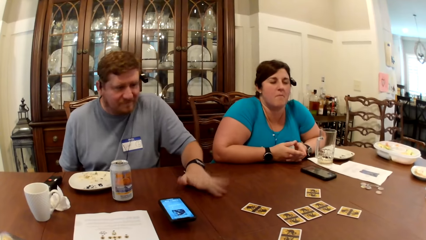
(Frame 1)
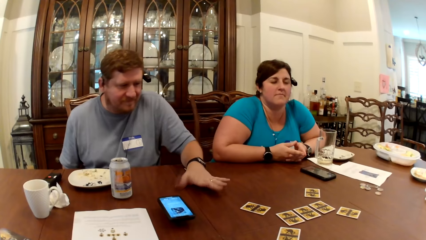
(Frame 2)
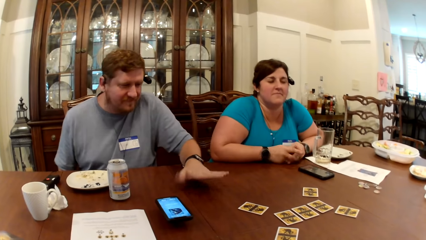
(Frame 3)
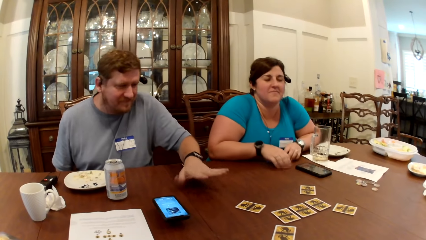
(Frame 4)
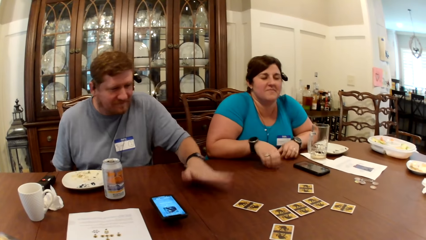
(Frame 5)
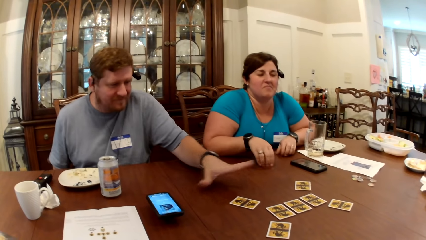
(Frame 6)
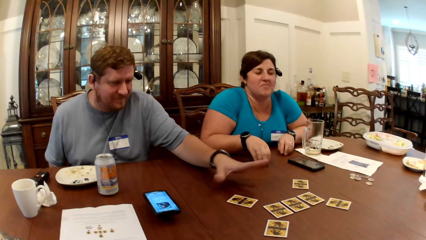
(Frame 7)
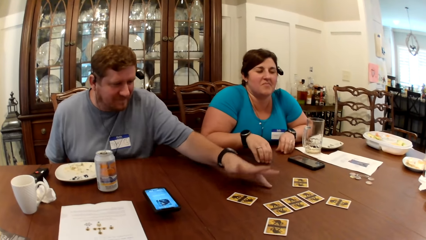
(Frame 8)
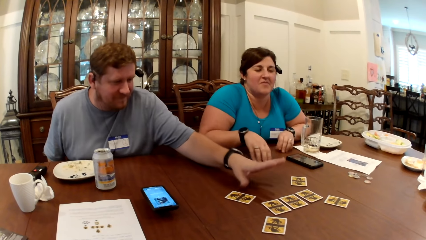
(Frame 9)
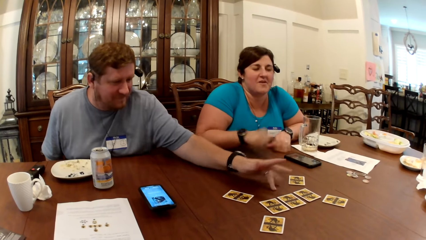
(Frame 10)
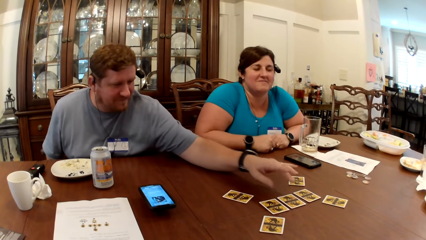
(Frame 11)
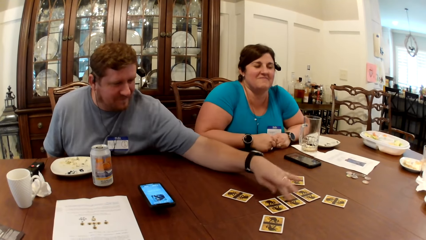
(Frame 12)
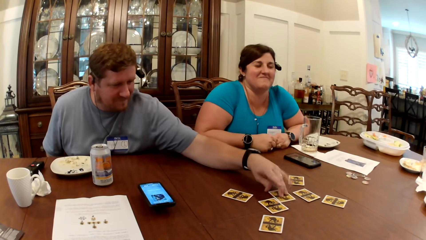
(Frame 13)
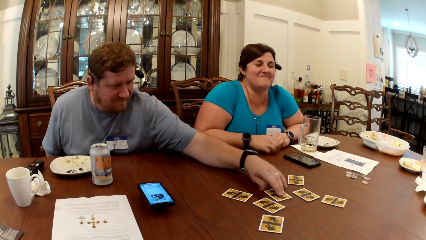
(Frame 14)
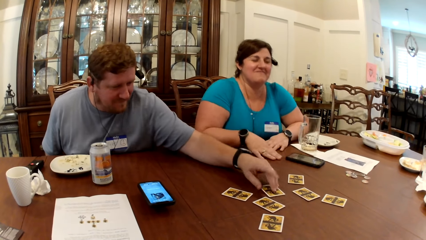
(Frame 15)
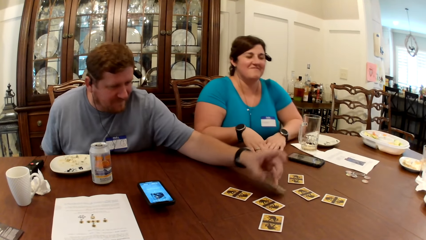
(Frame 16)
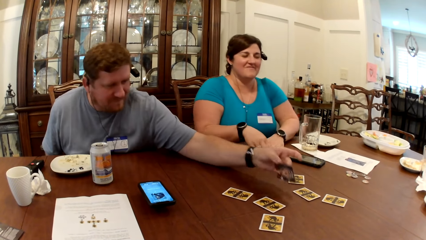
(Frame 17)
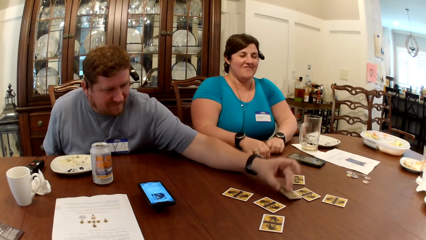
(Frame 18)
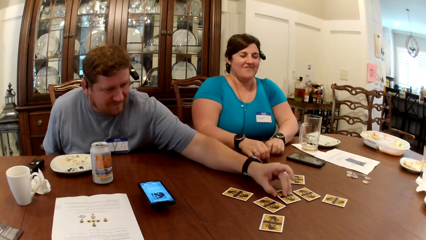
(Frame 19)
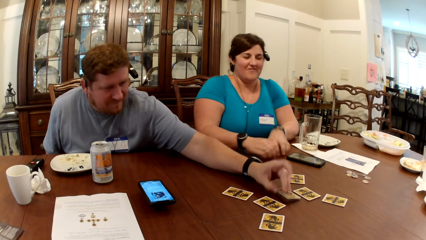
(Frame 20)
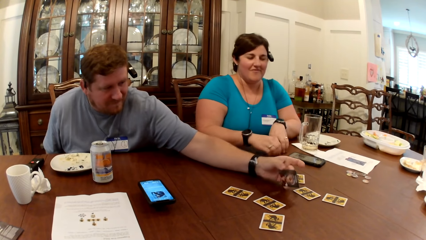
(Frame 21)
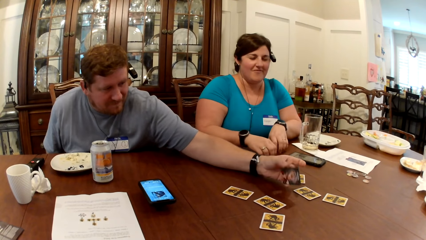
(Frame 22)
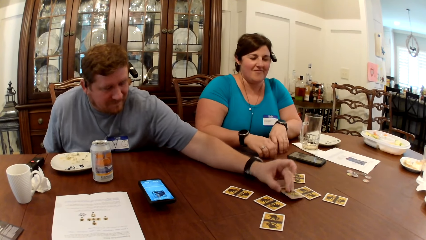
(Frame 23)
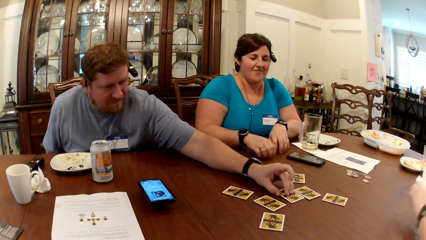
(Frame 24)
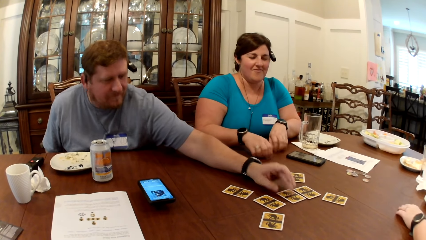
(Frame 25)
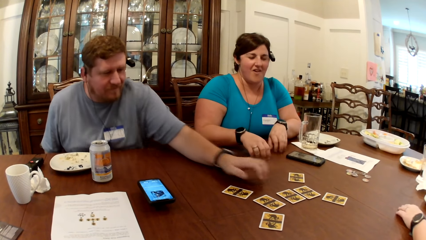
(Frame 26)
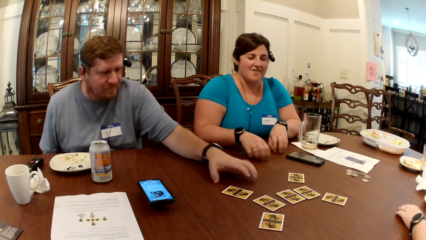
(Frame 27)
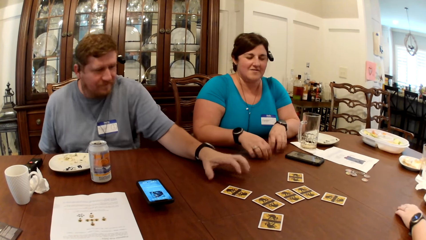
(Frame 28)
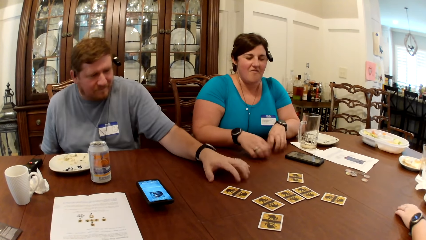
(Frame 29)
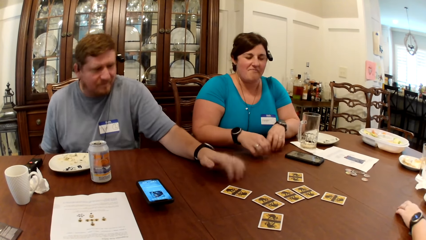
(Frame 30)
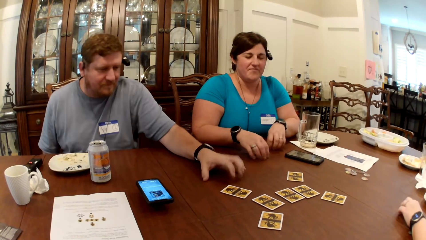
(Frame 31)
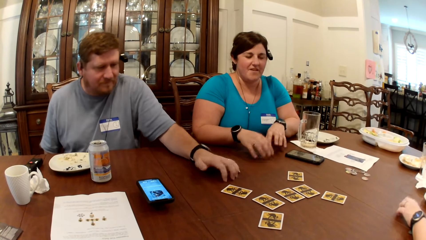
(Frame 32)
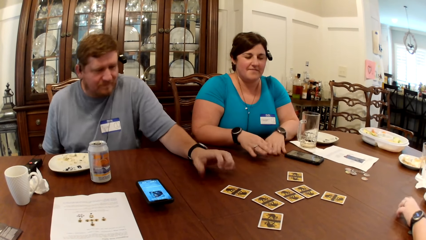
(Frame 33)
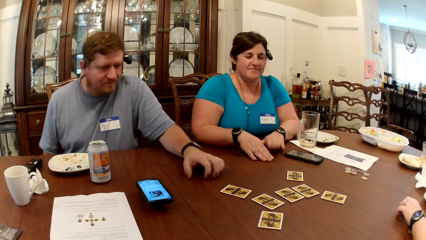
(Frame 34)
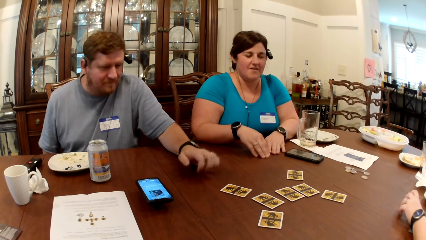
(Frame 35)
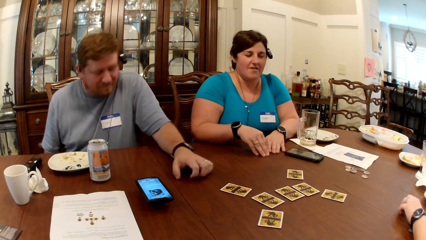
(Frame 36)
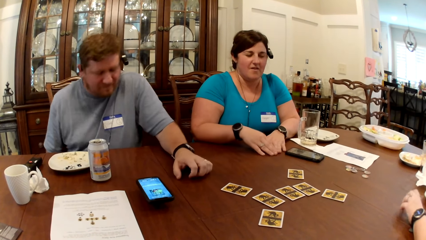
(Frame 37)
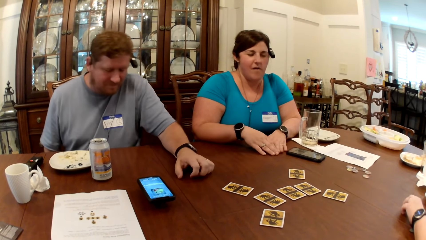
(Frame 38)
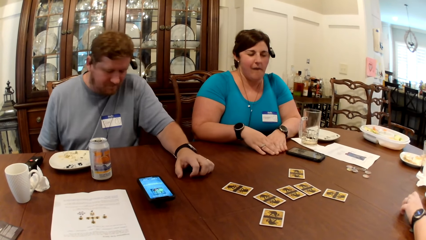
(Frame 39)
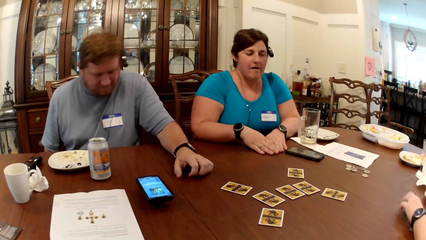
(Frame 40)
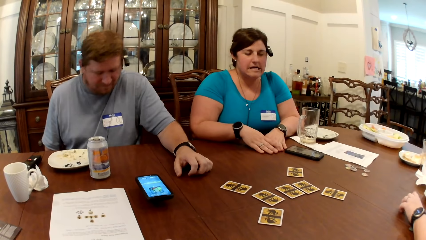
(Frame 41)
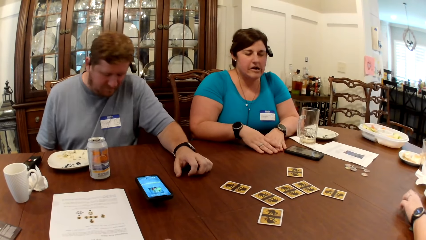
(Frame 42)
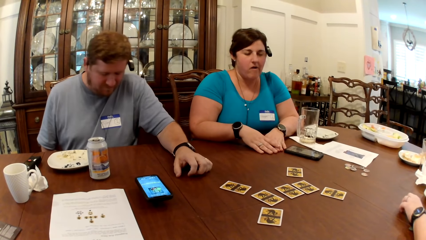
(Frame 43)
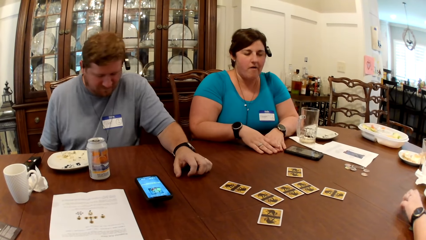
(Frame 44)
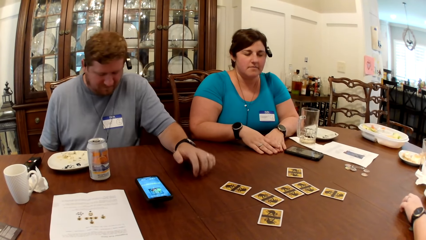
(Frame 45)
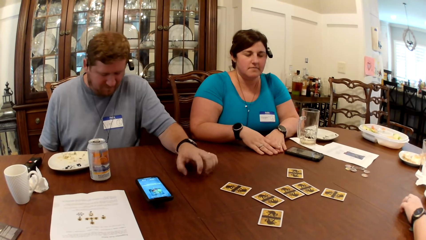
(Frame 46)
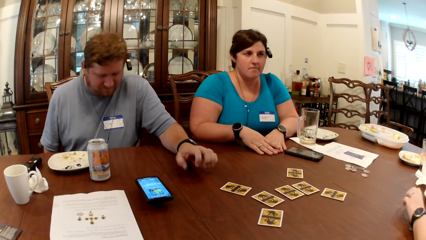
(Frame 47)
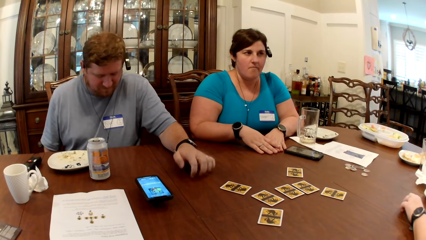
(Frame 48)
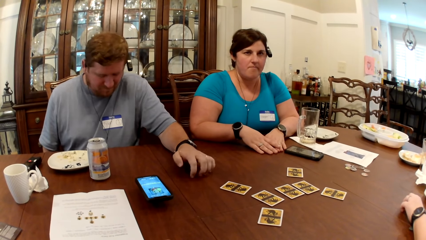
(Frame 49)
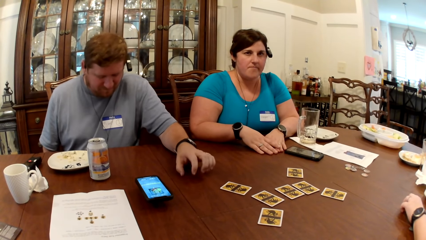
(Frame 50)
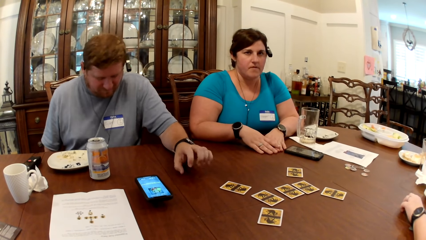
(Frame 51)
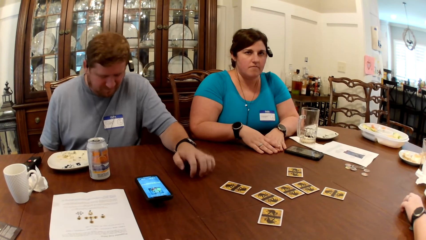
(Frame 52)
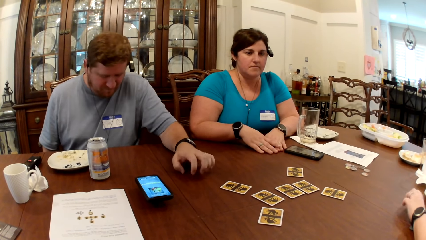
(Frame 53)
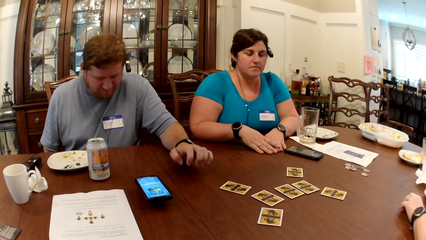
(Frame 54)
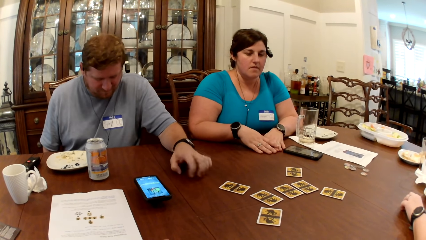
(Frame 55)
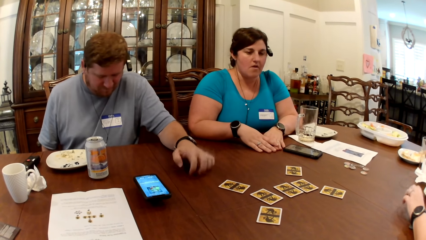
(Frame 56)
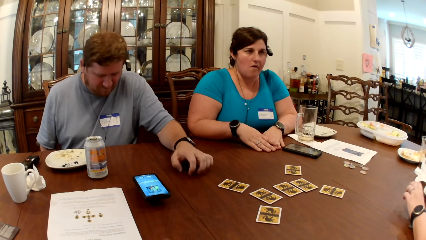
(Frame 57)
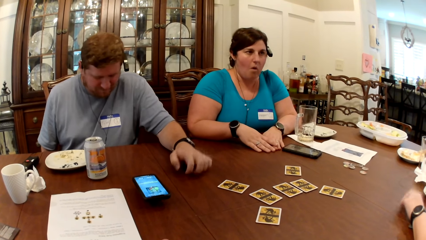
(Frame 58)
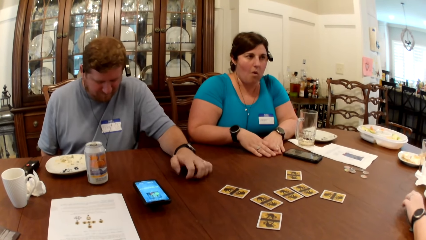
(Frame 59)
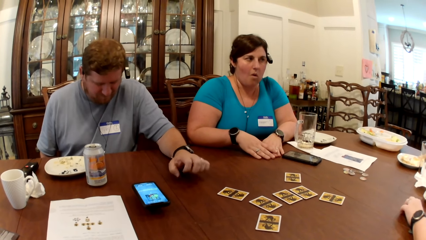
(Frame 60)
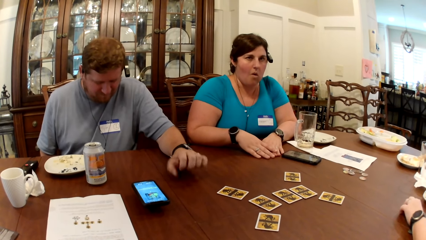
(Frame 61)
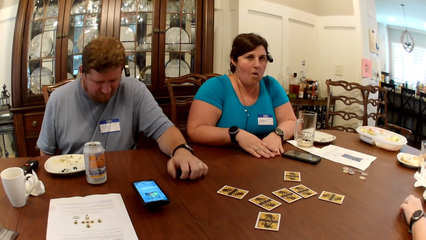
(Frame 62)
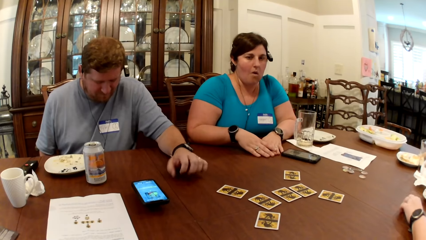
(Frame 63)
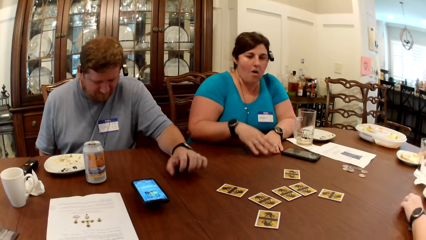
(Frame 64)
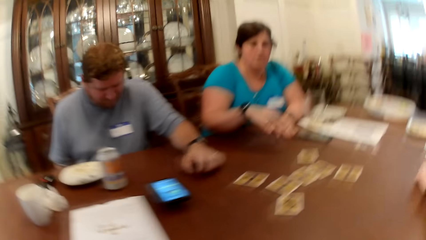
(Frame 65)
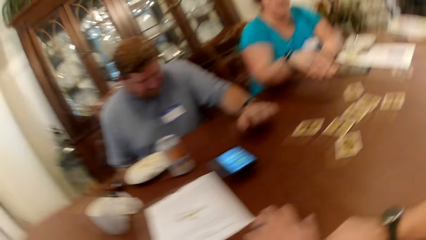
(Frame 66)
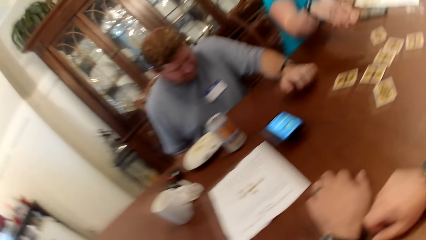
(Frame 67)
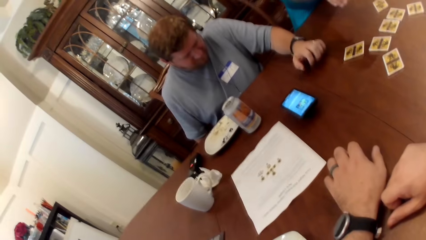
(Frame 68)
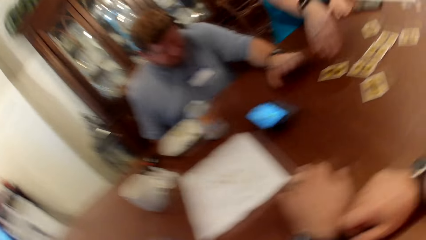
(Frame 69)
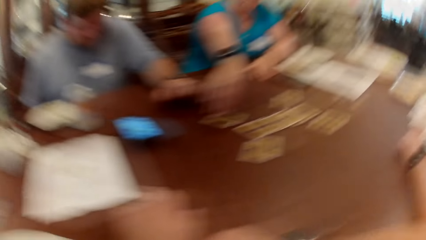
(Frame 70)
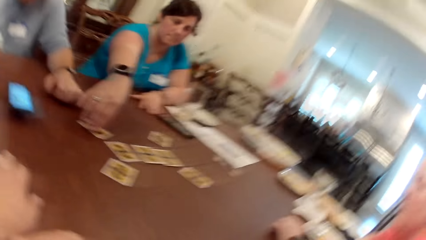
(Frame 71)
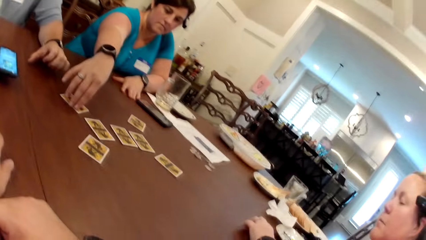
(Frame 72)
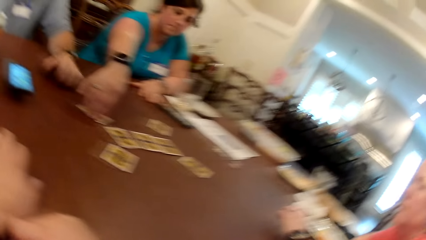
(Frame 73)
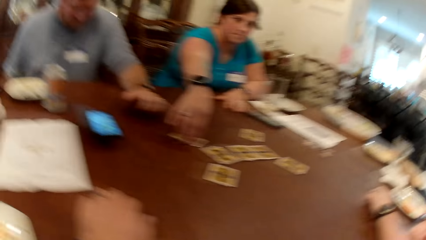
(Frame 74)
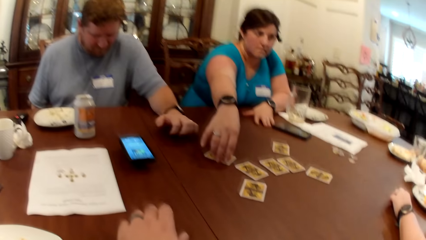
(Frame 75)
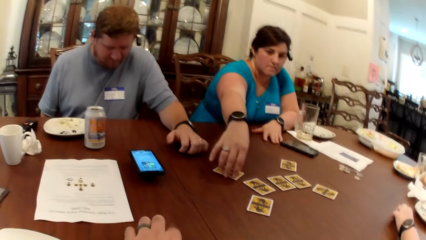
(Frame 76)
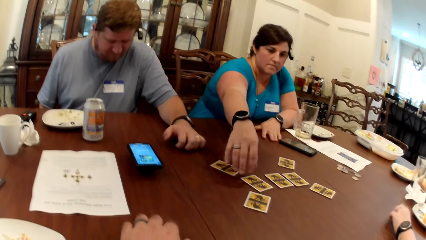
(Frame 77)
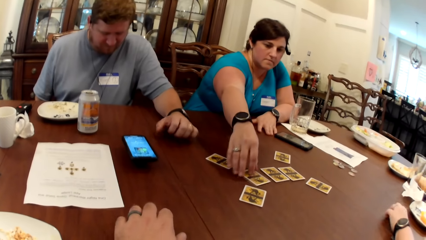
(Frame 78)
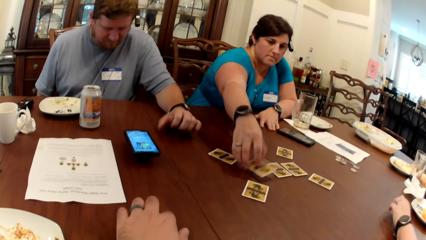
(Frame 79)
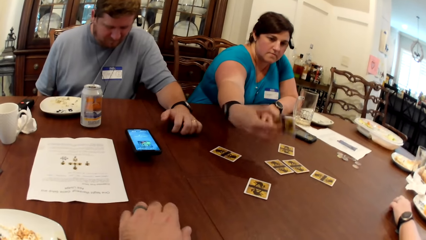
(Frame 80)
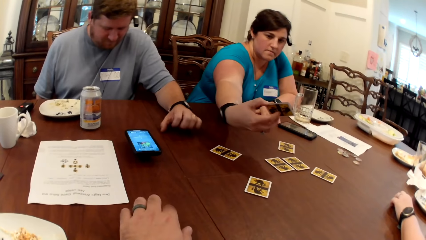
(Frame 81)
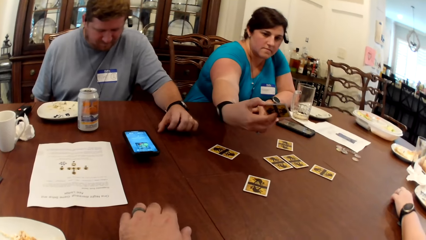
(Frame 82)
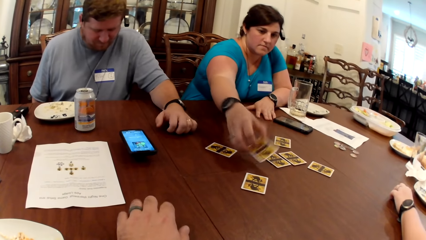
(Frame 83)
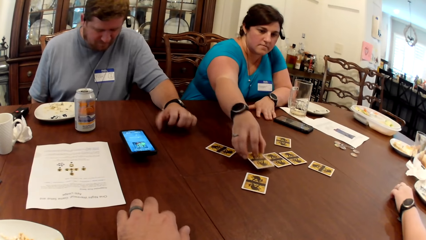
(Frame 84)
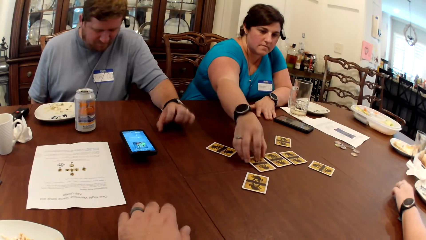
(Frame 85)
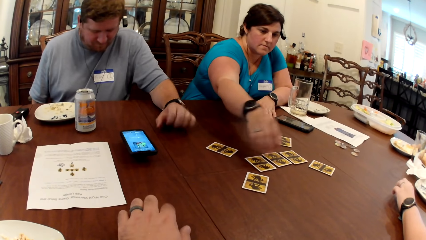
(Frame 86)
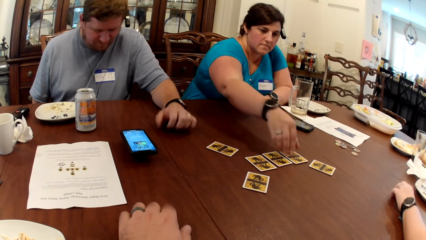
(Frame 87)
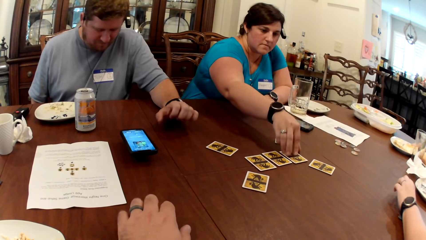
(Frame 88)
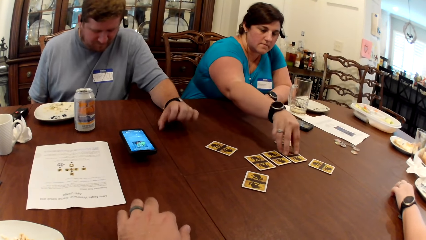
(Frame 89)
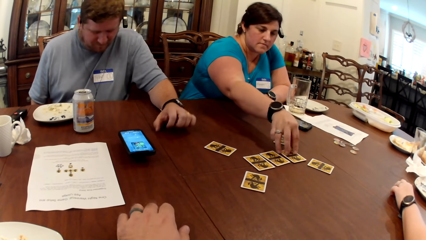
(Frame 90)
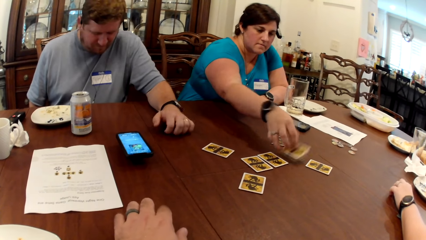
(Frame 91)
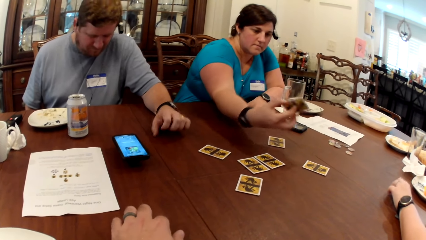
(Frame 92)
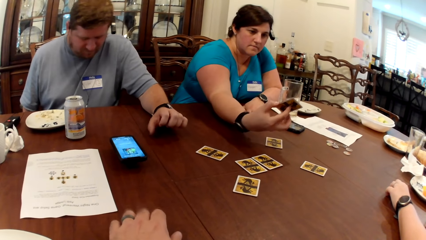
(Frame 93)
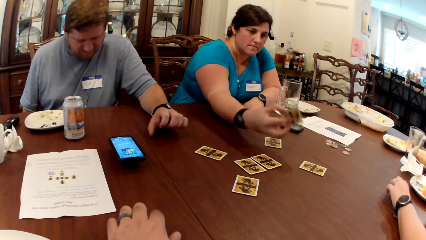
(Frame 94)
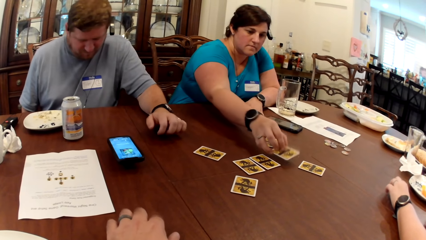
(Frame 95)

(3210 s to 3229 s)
The woman hits the table with both hands. The man checks a card on the table with his left hand. Another woman hits the table with her left hand. The first woman checks cards on the table with her right hand. The camera wearer hits the table with his left hand.
